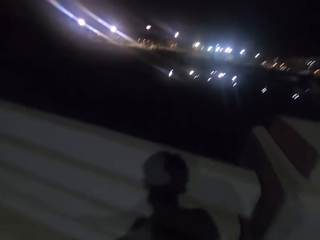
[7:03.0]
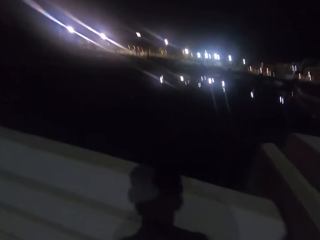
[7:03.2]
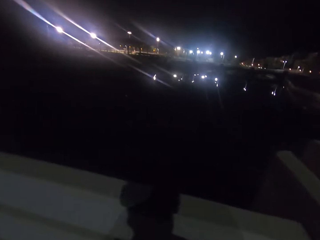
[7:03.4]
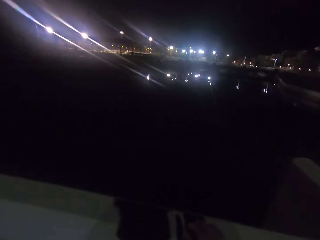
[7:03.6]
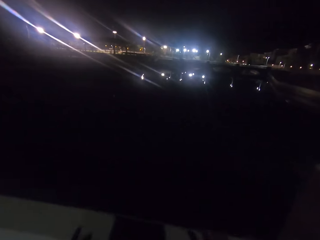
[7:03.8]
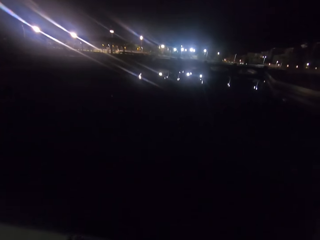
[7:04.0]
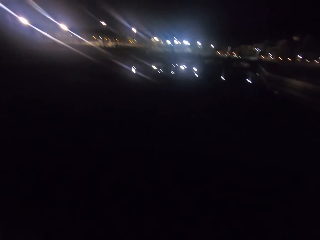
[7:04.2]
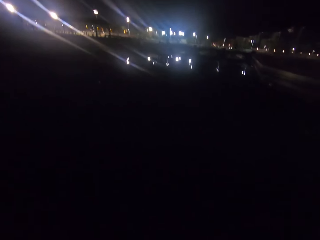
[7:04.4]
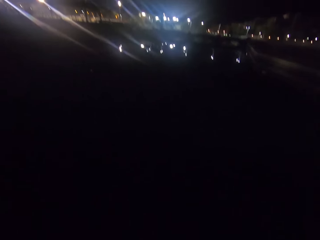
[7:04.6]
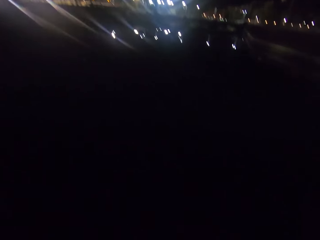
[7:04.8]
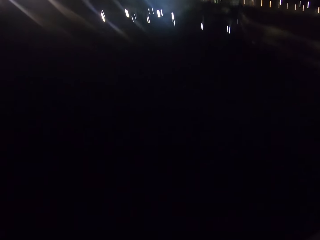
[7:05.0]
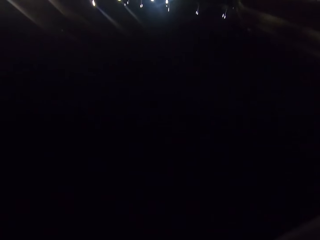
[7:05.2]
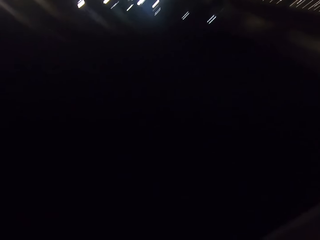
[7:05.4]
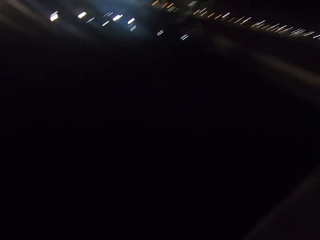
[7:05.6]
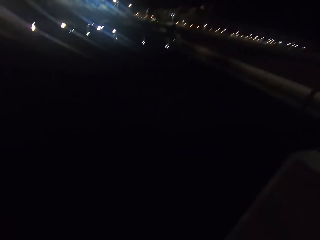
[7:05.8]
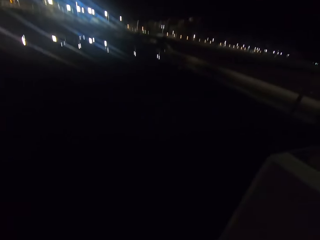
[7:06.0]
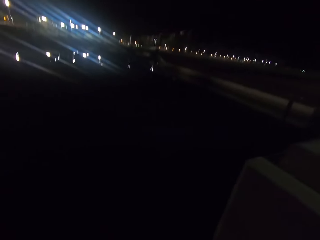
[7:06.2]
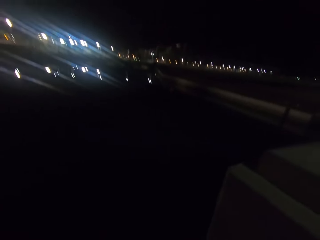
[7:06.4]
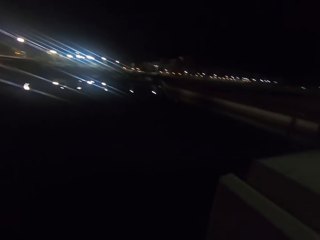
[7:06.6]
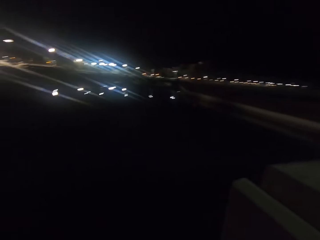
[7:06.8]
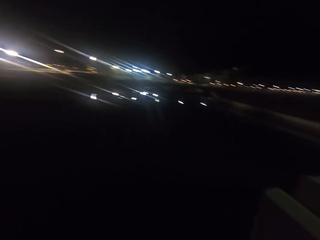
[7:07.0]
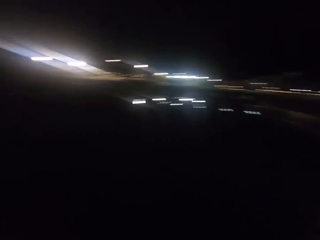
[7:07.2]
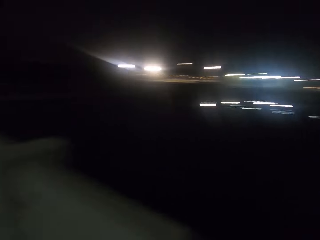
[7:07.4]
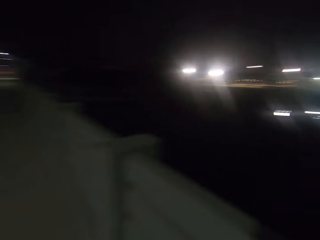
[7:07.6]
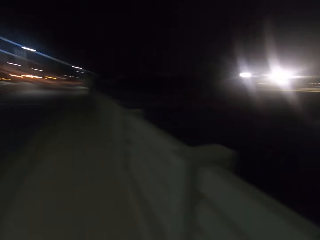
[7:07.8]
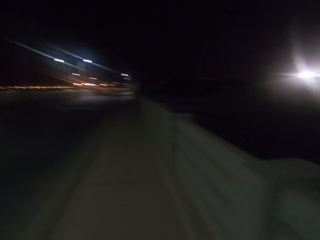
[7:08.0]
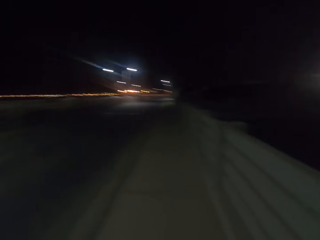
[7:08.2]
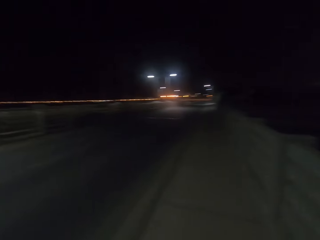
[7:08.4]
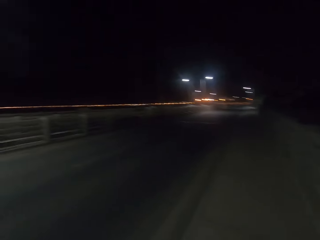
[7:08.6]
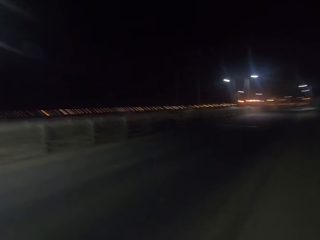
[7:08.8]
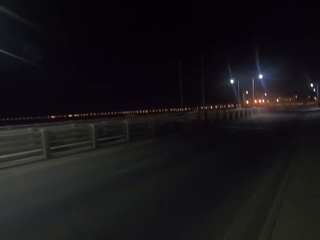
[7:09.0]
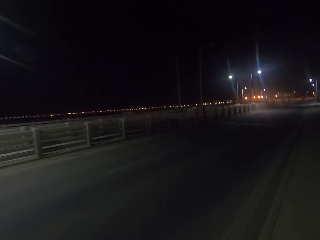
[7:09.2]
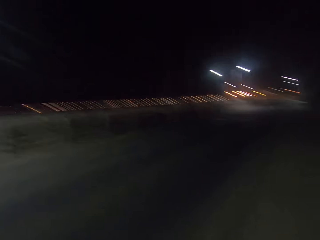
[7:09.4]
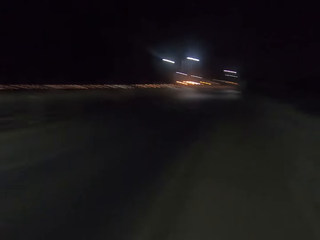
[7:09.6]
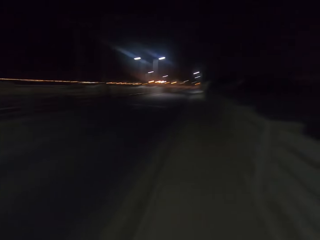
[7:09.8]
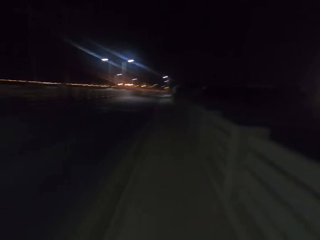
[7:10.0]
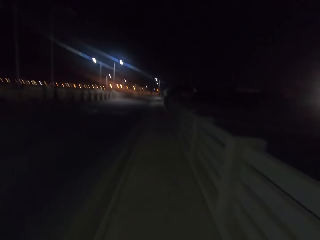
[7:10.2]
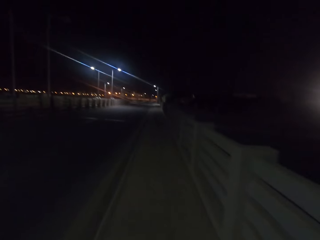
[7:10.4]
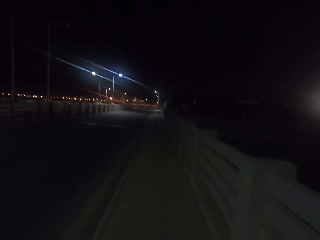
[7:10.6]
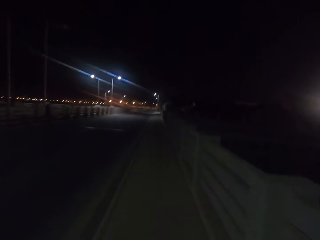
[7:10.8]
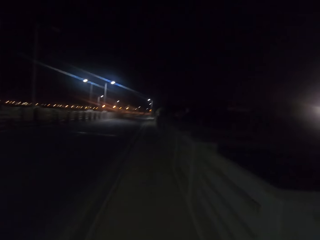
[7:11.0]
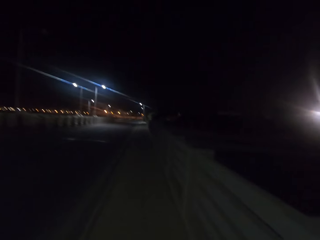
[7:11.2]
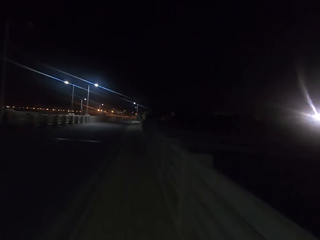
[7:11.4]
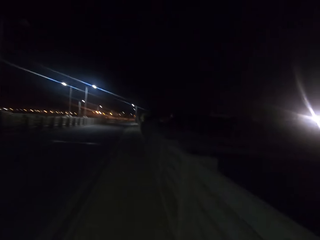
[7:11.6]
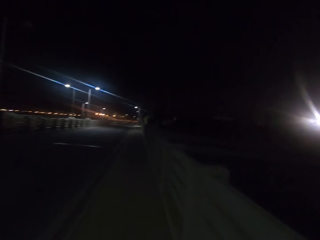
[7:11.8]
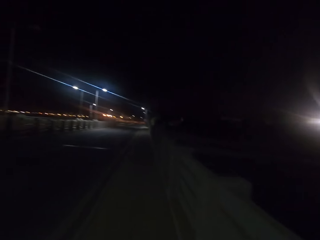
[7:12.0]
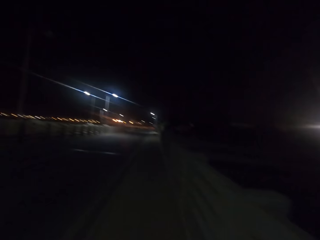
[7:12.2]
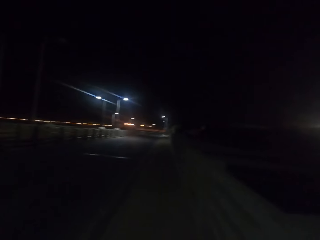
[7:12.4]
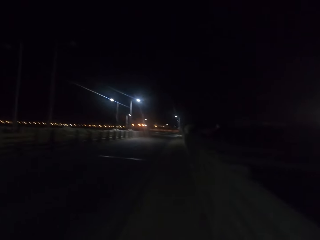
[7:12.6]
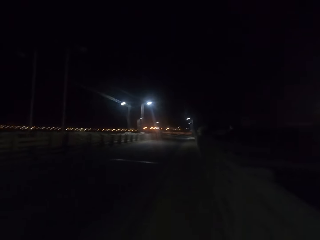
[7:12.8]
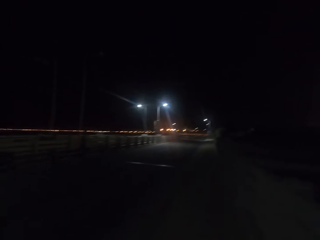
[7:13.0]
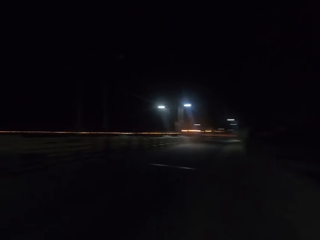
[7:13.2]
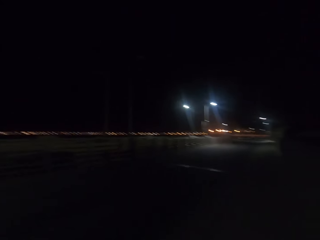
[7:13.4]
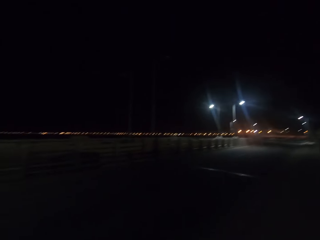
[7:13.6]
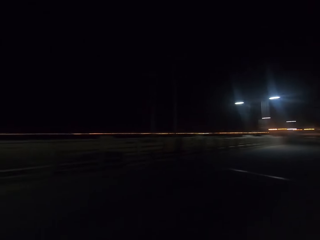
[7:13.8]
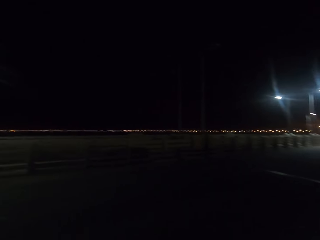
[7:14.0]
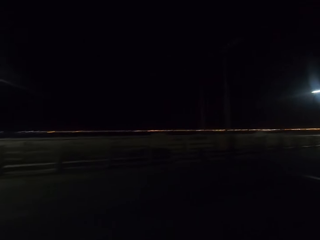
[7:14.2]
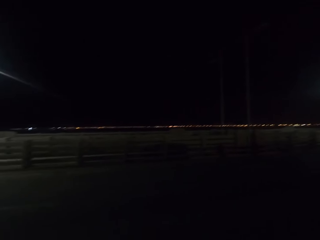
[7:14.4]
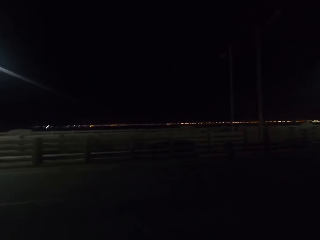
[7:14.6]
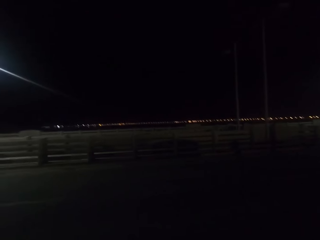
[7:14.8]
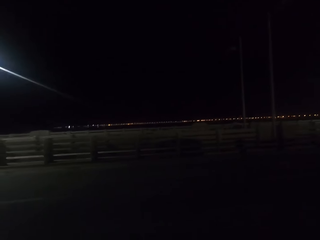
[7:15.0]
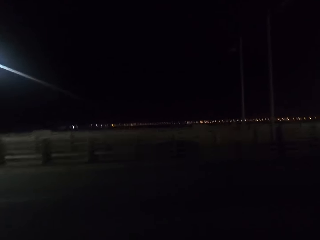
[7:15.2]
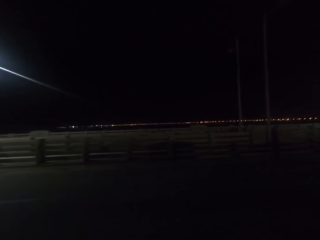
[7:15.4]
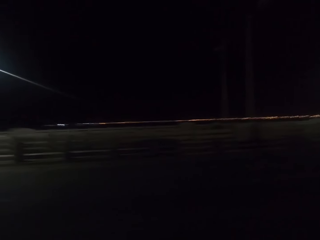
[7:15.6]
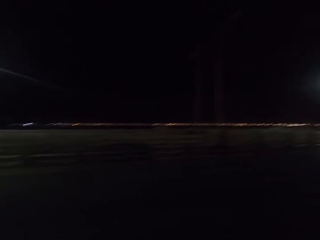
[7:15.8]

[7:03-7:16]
The camera wearer stops. They look around the sidewalk. They walk on the sidewalk.

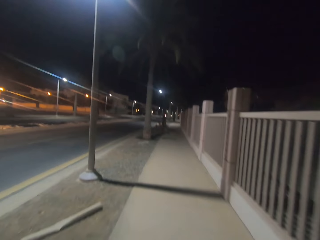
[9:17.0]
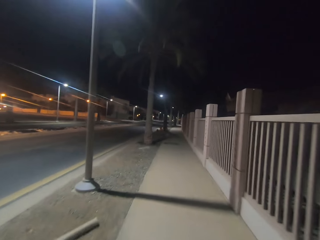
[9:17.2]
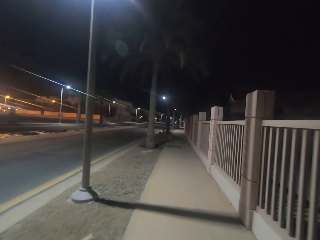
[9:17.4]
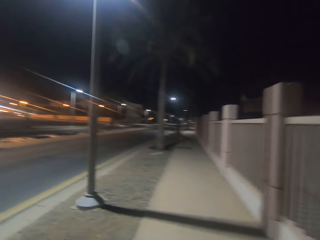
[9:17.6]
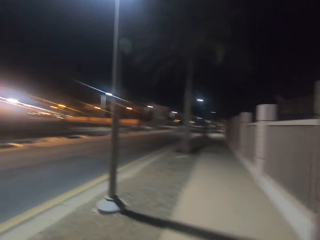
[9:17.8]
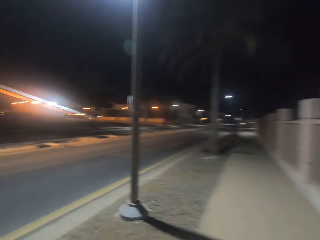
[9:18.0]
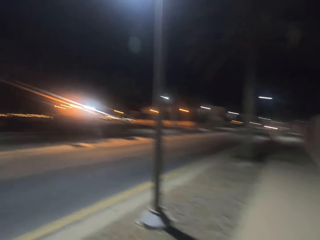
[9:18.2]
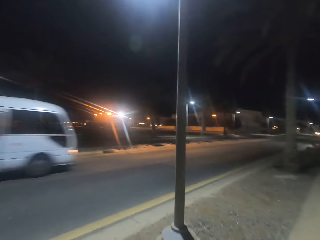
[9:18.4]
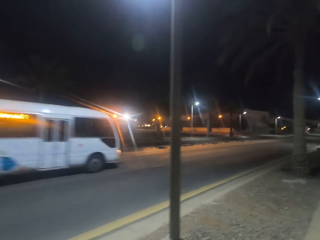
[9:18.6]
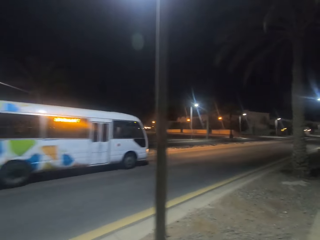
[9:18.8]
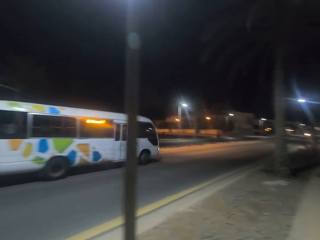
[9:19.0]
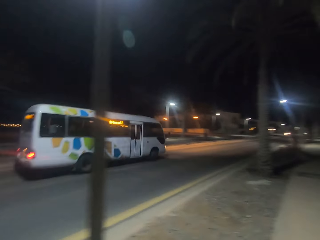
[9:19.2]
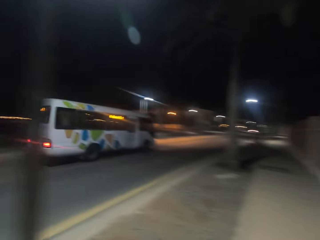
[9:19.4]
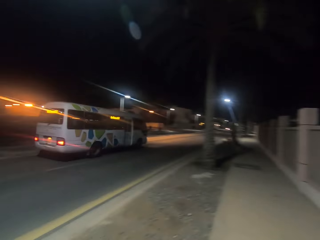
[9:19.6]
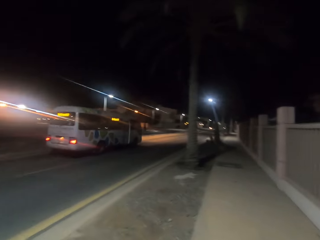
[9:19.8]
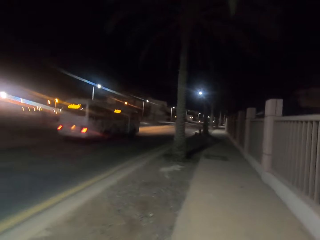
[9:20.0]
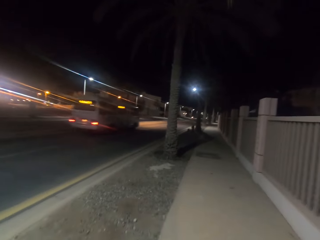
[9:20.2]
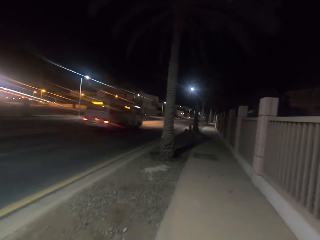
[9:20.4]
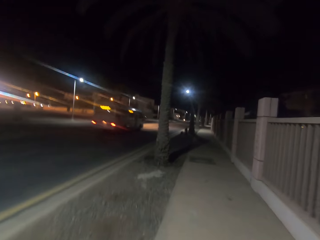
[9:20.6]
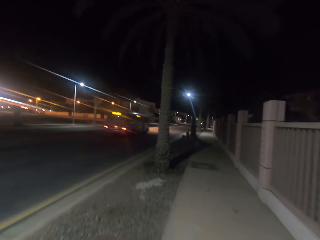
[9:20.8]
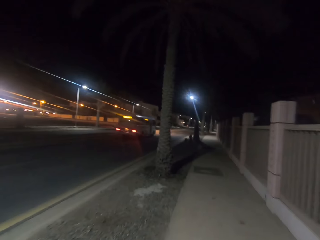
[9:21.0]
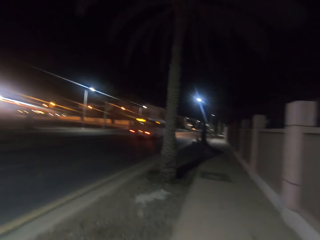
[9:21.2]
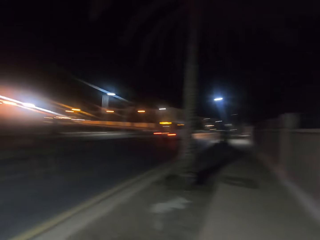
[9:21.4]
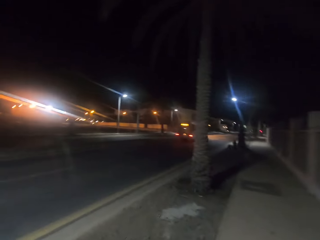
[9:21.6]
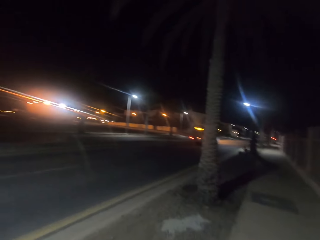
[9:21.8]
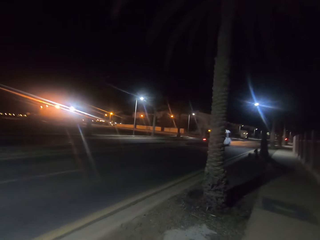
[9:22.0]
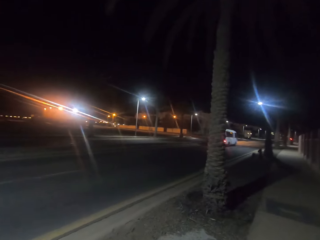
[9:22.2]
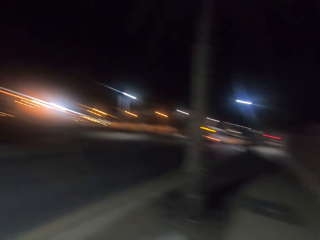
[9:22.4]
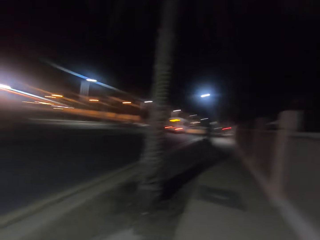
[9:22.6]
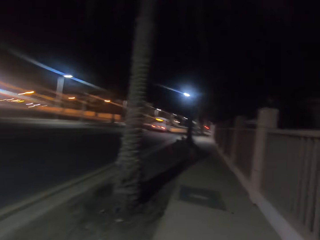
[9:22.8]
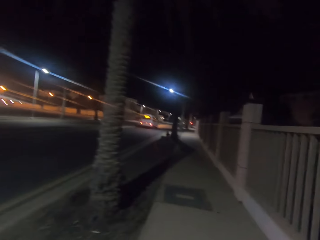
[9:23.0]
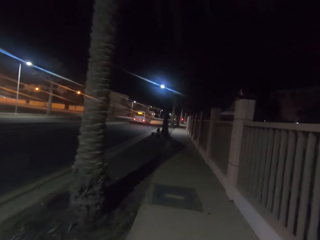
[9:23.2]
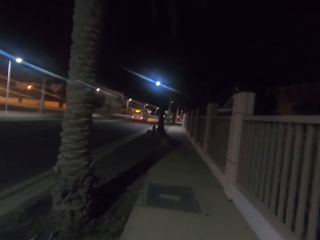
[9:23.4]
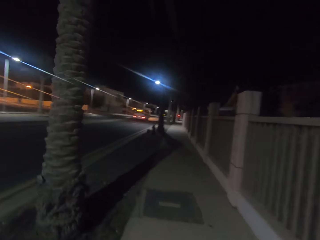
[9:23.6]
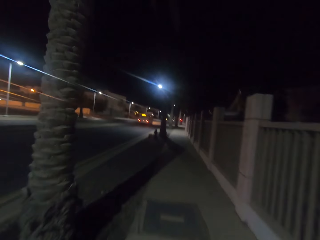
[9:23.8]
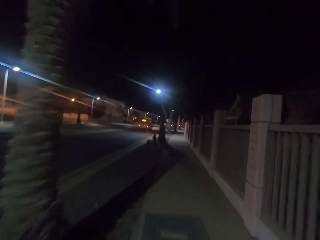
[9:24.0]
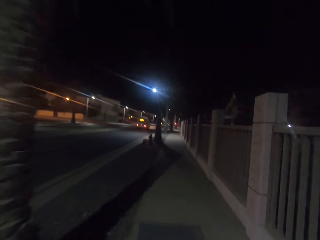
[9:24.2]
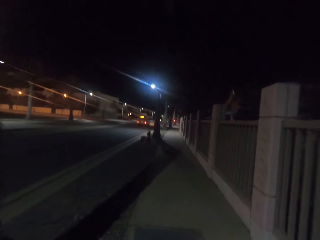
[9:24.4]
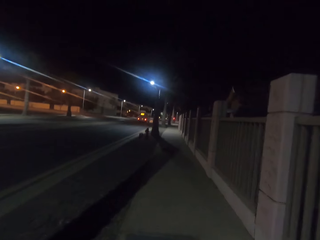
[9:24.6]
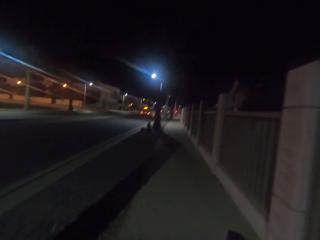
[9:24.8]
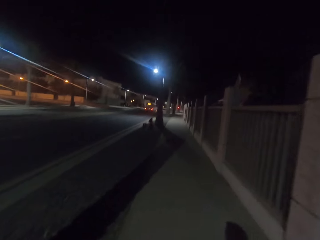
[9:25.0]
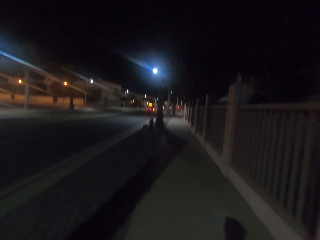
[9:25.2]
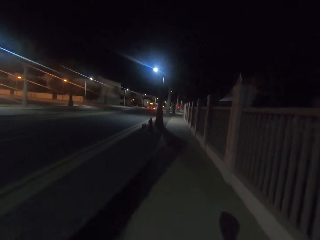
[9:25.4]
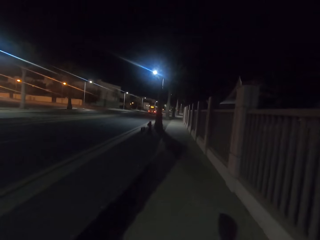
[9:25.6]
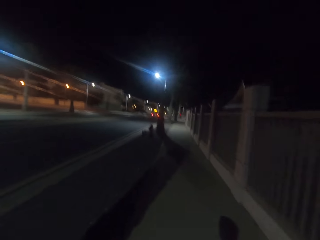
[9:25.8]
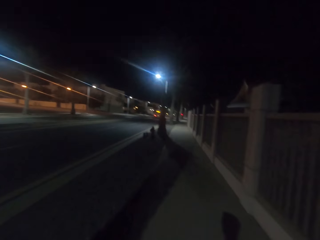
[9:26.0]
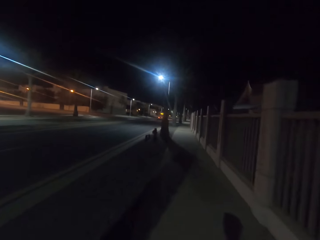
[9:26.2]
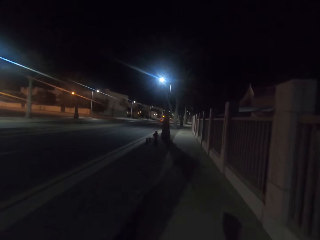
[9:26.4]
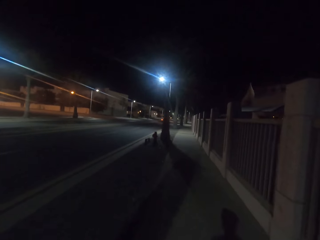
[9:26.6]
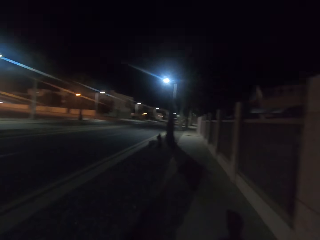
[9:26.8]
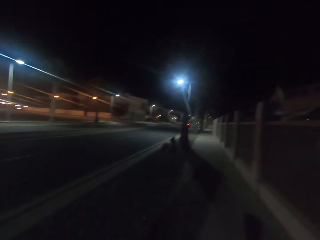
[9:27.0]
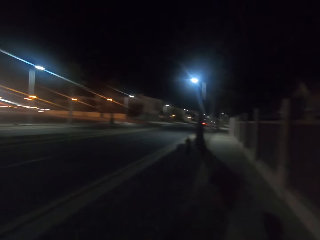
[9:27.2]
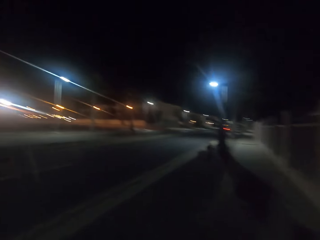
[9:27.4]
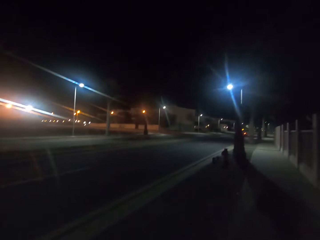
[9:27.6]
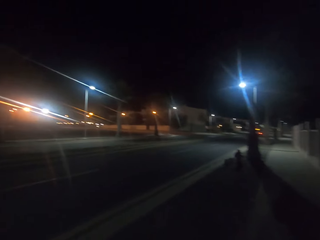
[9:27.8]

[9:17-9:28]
The camera wearer looks to the left. They walk along a pavement.
